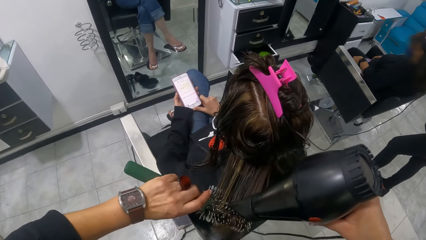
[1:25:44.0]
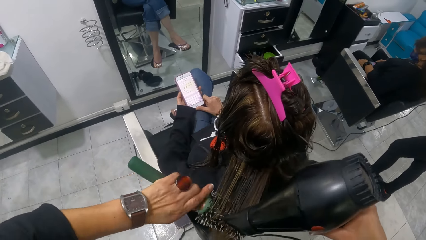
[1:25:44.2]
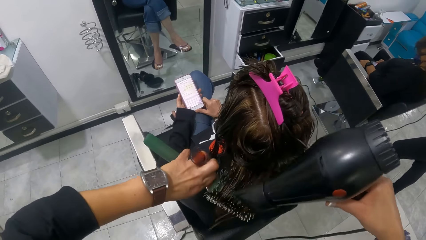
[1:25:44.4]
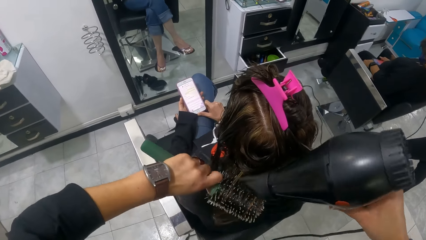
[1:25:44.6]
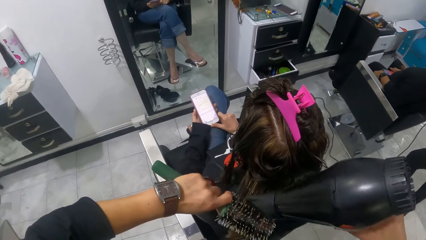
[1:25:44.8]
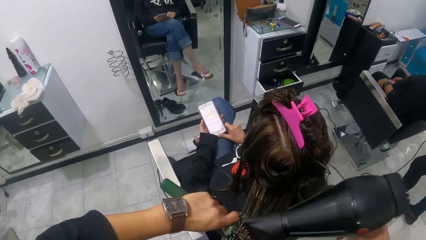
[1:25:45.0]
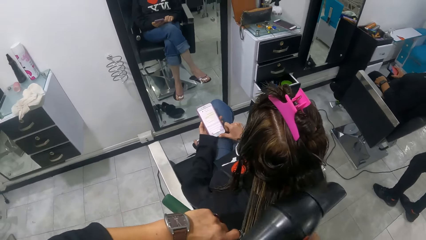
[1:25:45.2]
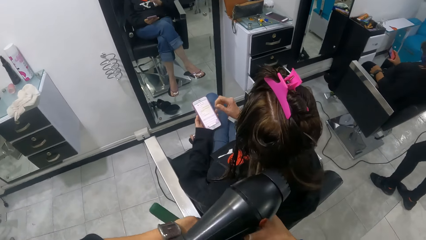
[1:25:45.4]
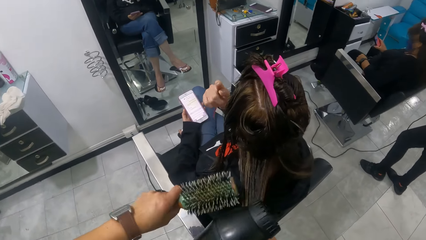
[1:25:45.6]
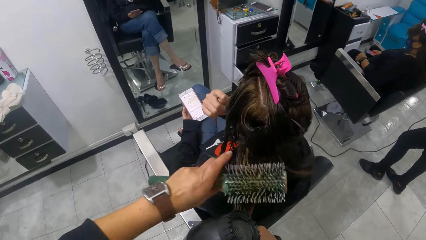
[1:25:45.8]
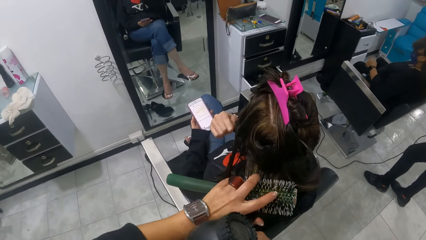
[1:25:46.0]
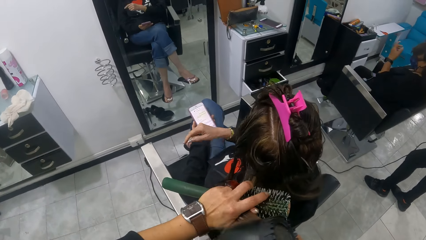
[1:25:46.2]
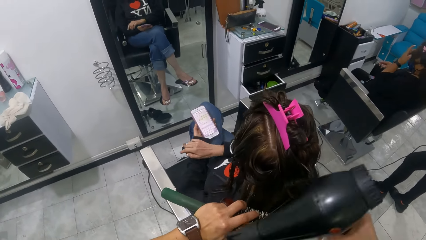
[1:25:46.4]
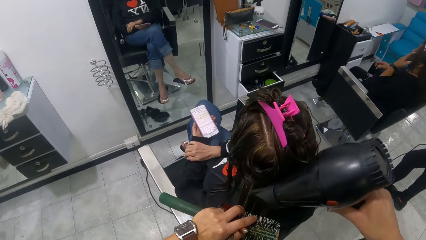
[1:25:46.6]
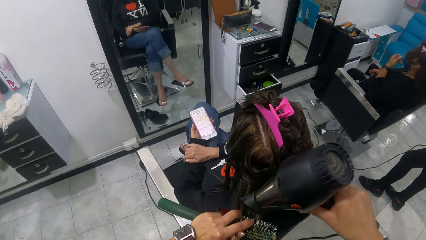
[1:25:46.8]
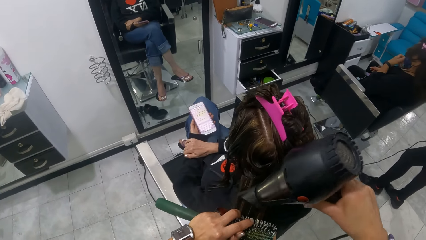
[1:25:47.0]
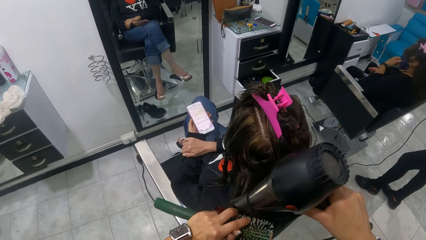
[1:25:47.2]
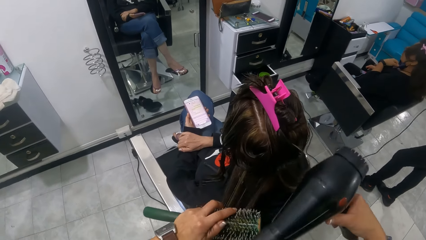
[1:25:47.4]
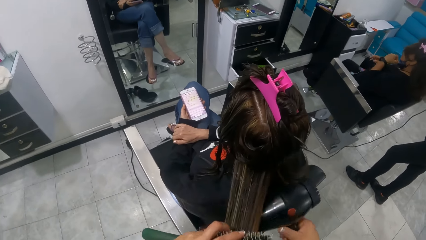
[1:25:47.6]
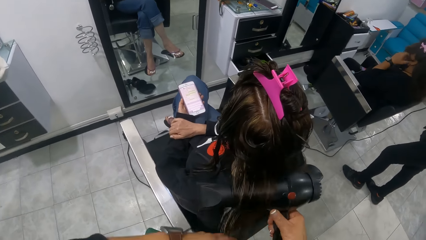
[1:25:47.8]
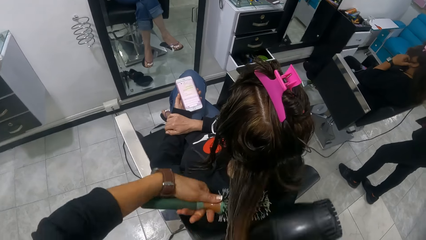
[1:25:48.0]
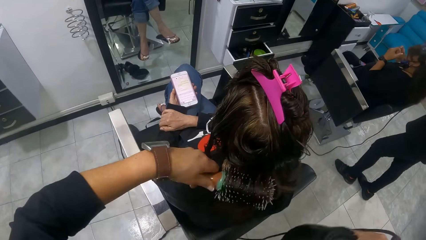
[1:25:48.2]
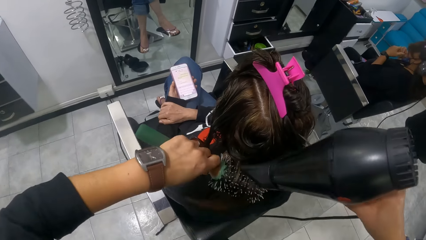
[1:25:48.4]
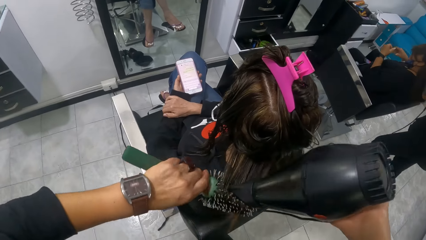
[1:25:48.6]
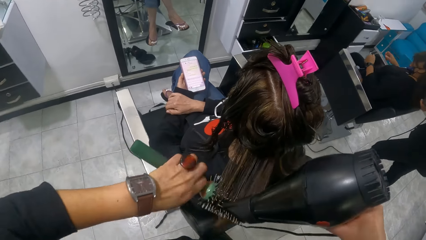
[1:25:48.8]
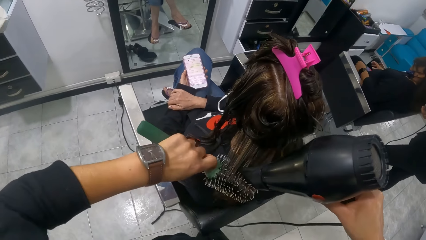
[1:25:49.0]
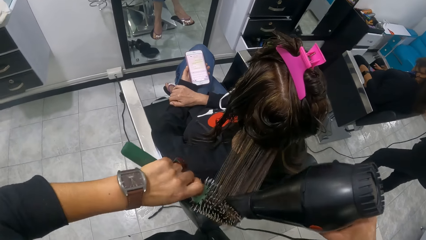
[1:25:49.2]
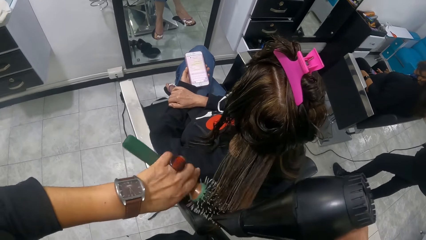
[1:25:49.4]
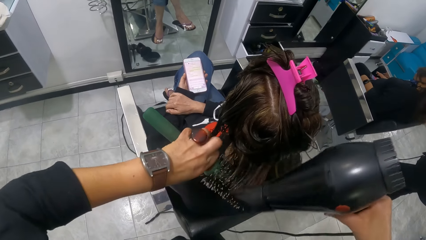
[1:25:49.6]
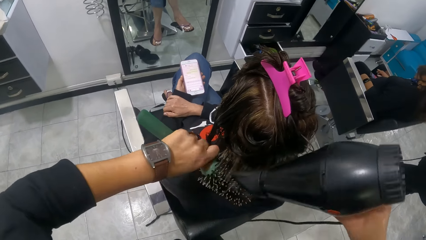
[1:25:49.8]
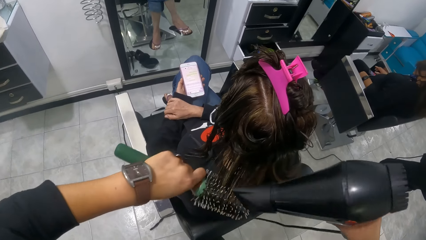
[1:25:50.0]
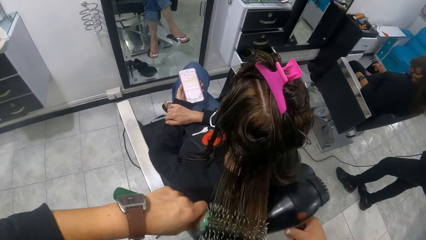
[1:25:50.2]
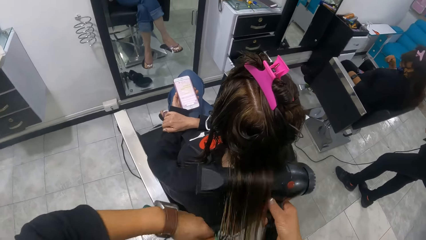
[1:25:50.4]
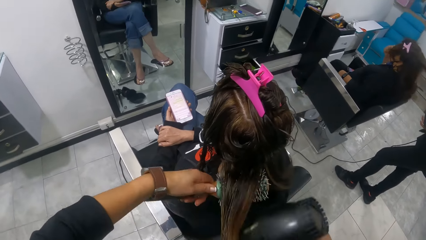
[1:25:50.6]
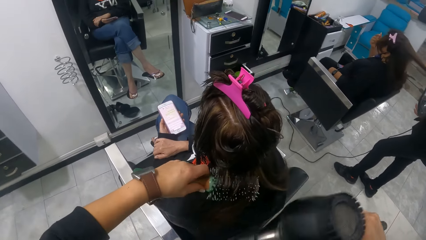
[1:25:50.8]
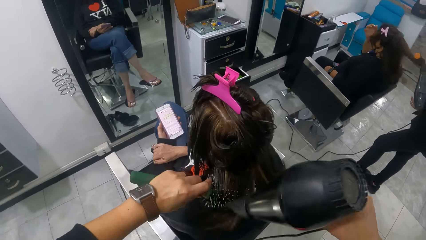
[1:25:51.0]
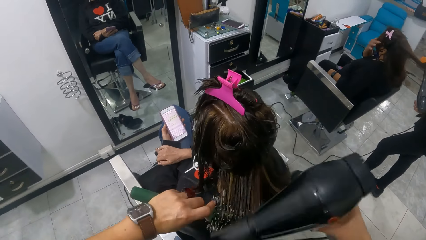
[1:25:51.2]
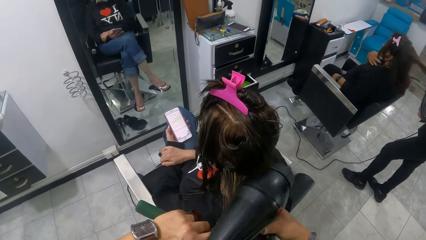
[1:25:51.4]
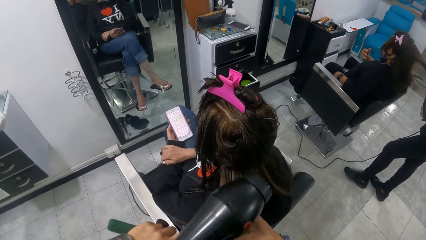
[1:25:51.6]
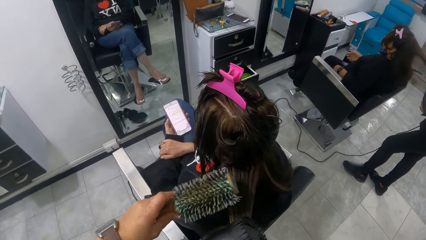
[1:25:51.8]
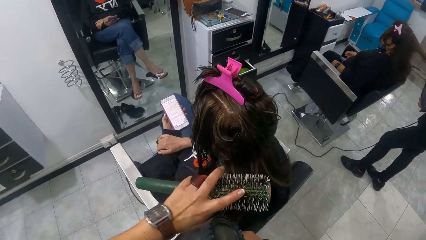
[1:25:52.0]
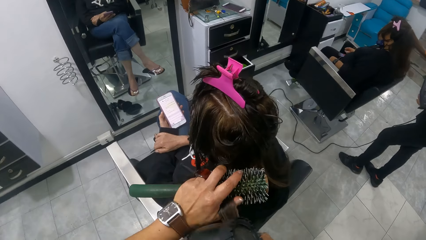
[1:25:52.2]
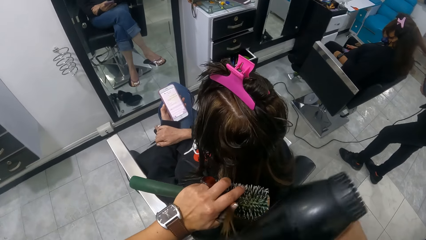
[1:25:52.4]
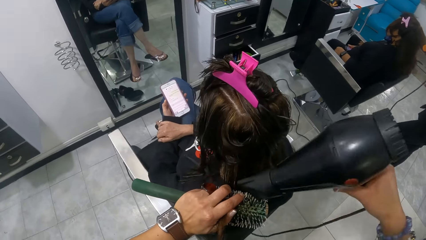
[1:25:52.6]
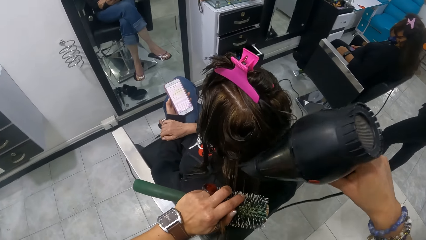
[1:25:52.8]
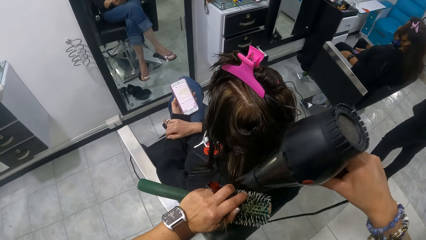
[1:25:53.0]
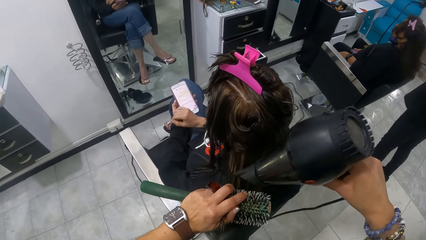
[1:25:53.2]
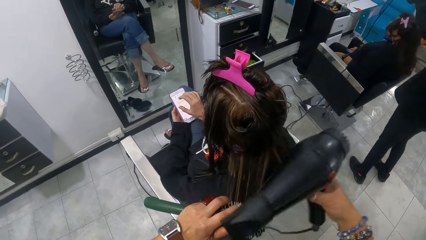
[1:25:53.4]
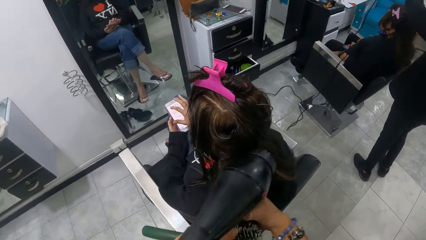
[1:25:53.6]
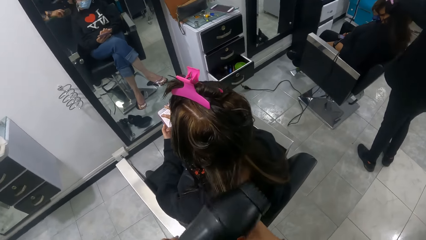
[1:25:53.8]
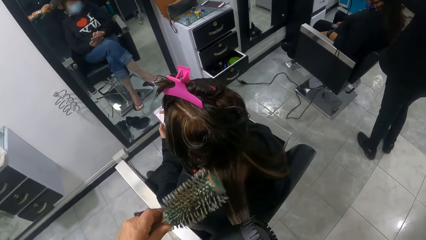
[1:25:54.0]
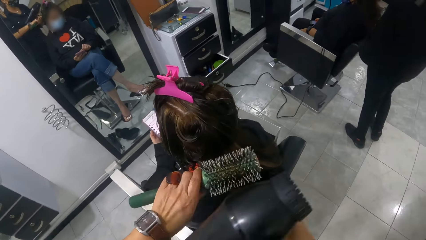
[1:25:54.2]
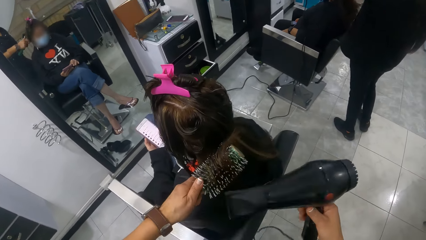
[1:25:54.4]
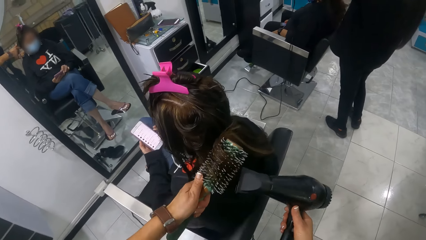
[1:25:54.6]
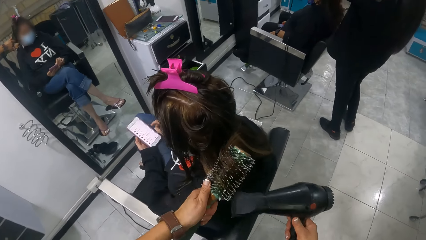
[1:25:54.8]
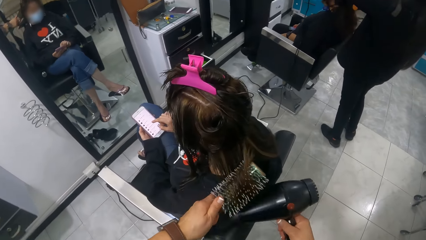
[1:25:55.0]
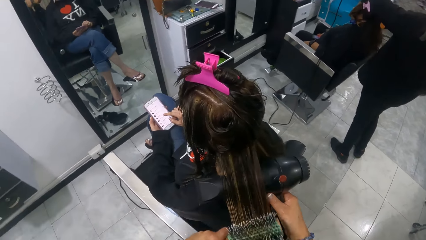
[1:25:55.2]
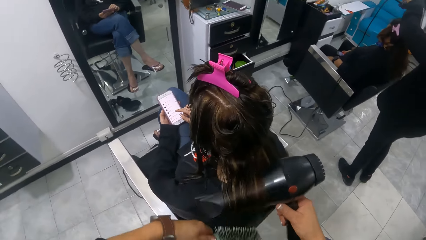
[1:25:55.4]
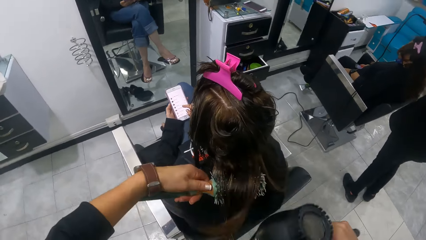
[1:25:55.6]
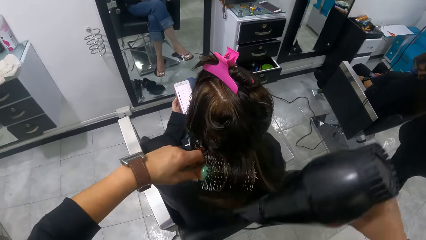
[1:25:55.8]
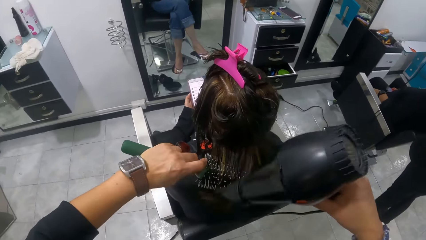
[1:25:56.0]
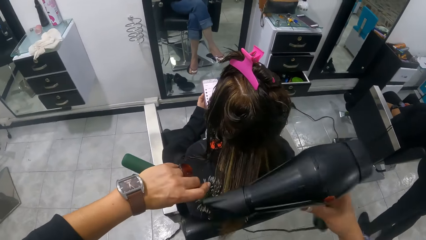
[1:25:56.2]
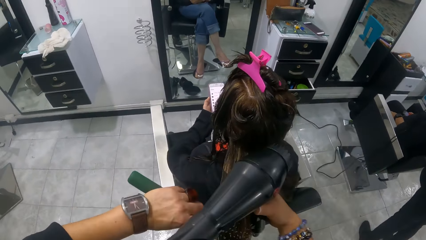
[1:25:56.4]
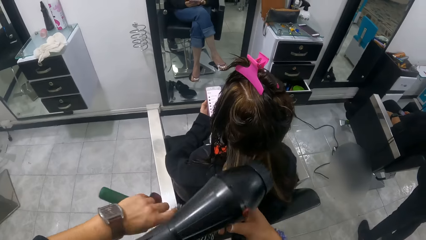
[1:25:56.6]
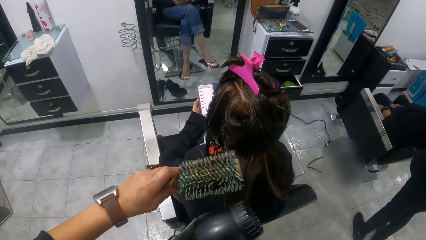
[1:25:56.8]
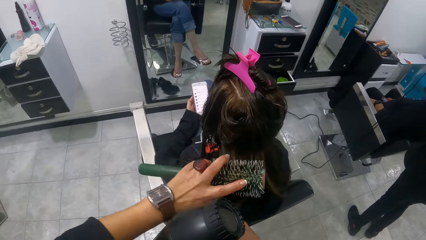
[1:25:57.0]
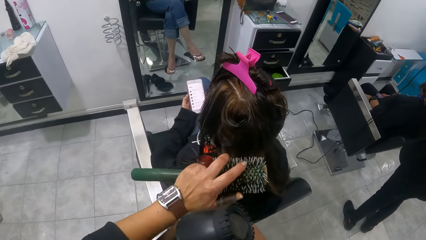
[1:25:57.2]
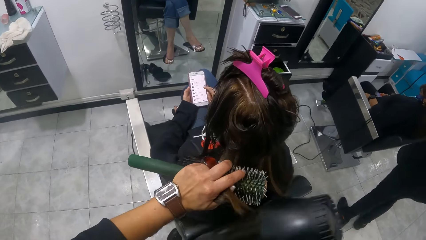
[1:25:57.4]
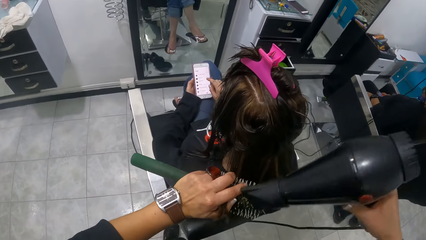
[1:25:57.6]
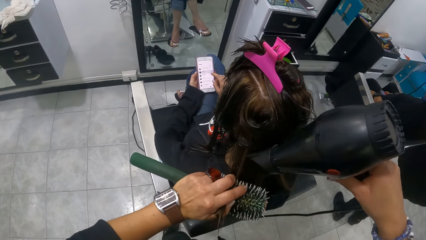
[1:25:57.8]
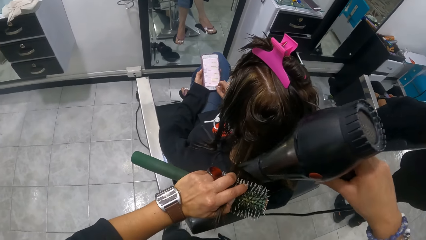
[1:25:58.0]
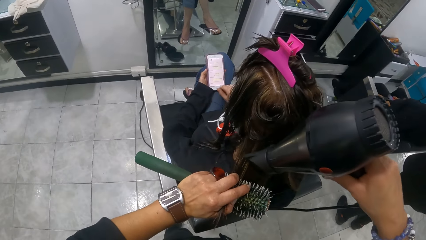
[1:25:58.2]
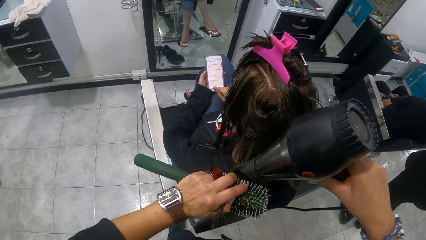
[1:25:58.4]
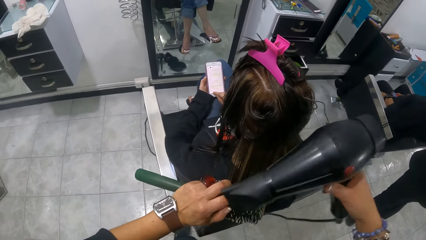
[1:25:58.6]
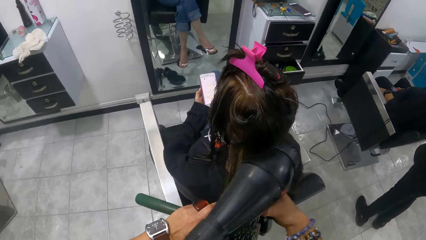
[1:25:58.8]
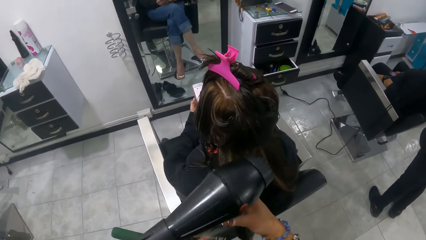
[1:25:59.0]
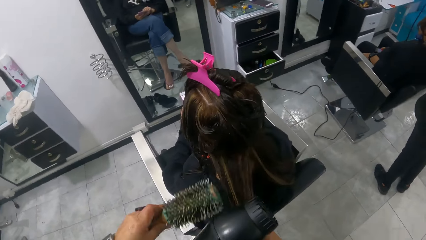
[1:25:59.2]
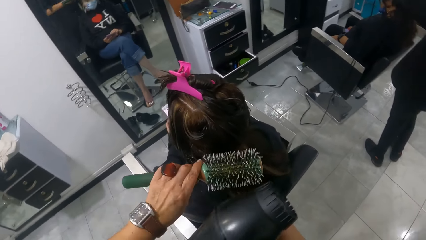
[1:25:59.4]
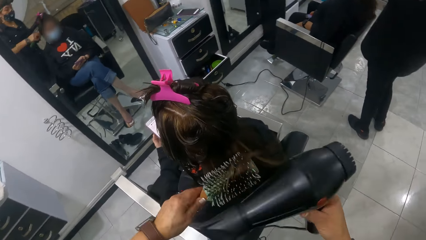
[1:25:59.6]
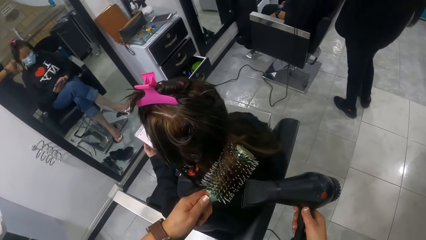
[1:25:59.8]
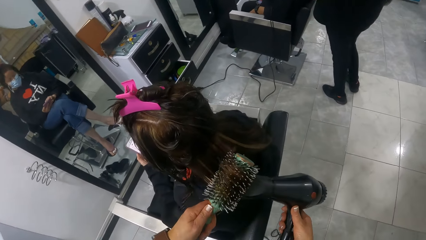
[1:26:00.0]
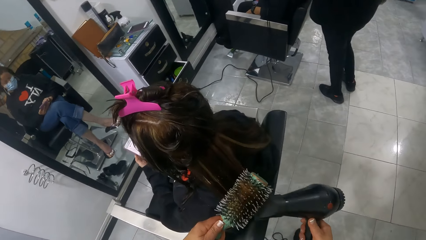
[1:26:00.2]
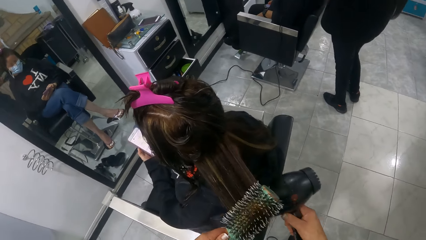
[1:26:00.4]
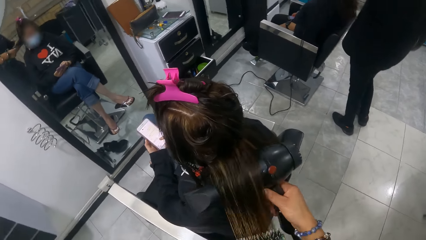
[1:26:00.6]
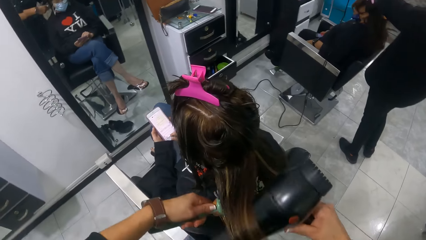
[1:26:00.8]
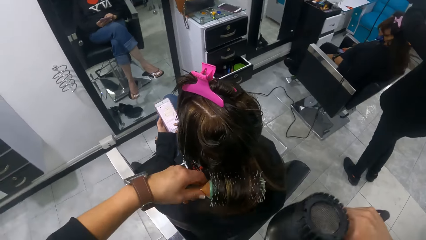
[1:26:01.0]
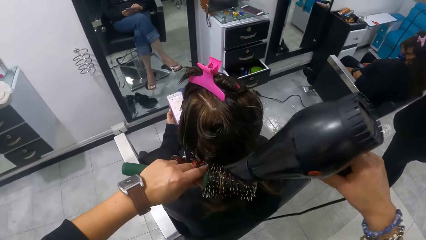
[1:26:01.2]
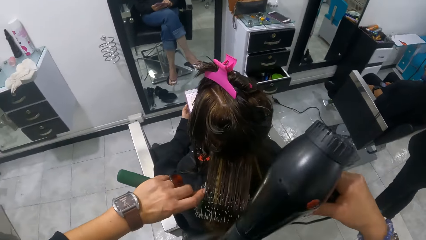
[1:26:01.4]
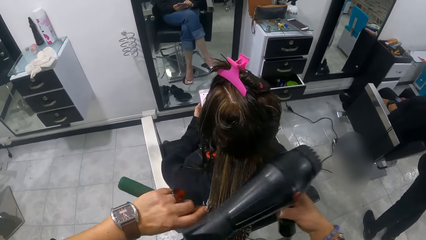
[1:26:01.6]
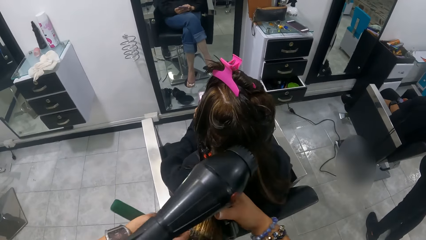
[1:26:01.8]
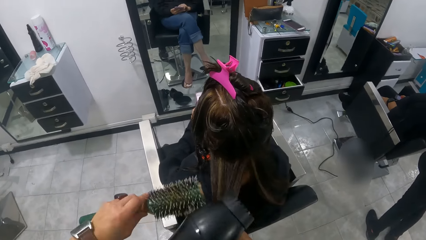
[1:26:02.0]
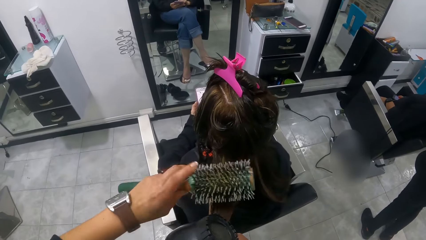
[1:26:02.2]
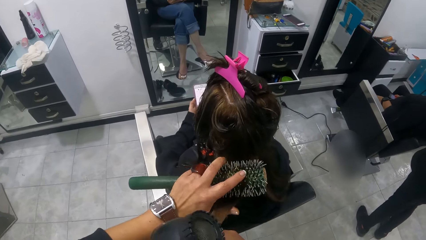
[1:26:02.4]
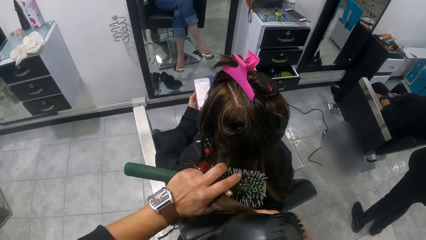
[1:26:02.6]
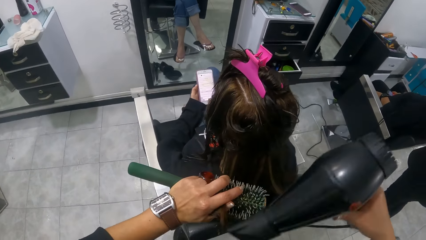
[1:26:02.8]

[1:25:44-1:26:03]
The woman holds the phone with her left hand. The woman moves her right hand. Another woman adjusts her hair with her left hand. The camera wearer rolls the first woman's hair on a hair brush roller. The other woman adjusts her face mask with her left hand. The camera wearer rolls the first woman's hair on the hair brush roller. They straighten hair with a blow dry machine. The other woman adjusts her hair with her left hand. The camera wearer rolls the first woman's hair on the hair brush roller. They hold the first woman's hair with the right hand. They roll the first woman's hair on the hair brush roller. The first woman operates the phone in her left hand with her right hand. The camera wearer rolls the first woman's hair on the hair brush roller. They stretch the first woman's hair with the left hand. They straighten the first woman's hair with the blow dry machine. They stretch the first woman's hair with the right hand. They roll the first woman's hair on the hair brush roller. They straighten the first woman's hair with the blow dry machine.
